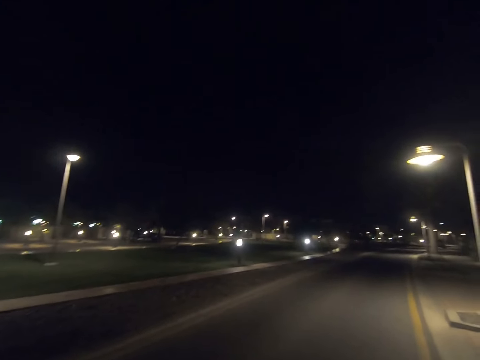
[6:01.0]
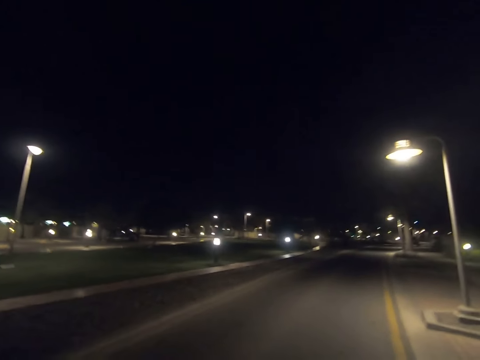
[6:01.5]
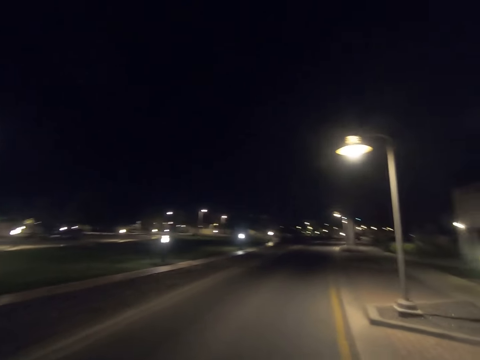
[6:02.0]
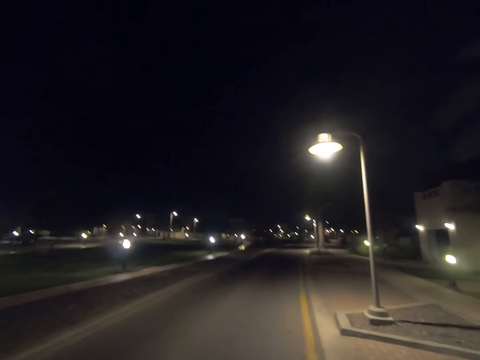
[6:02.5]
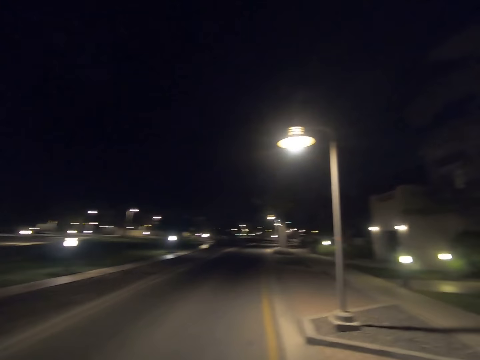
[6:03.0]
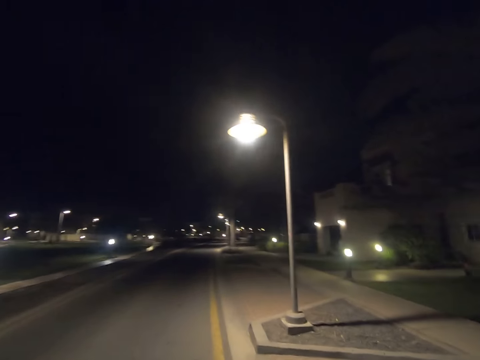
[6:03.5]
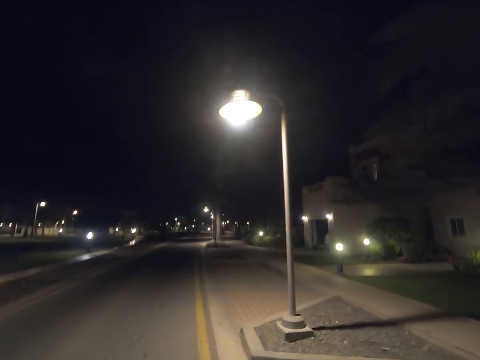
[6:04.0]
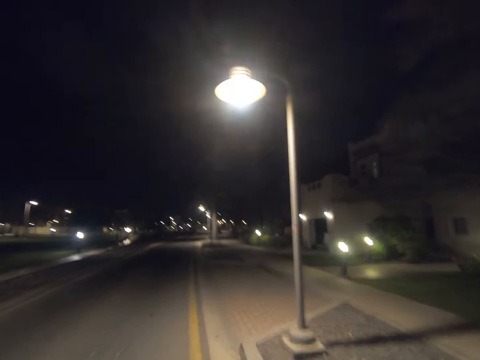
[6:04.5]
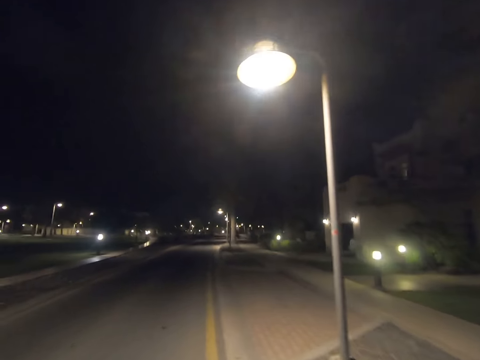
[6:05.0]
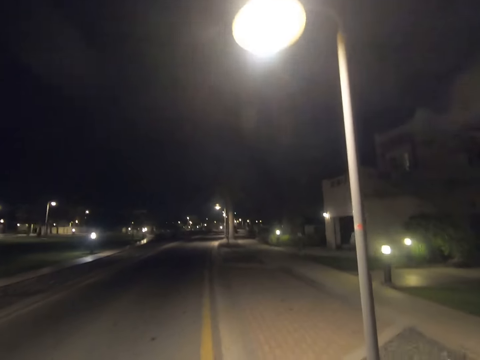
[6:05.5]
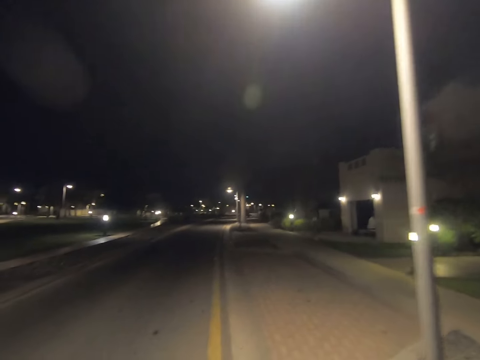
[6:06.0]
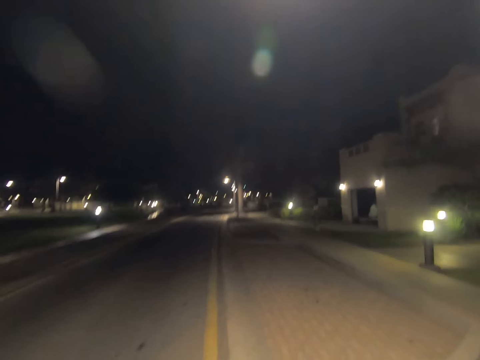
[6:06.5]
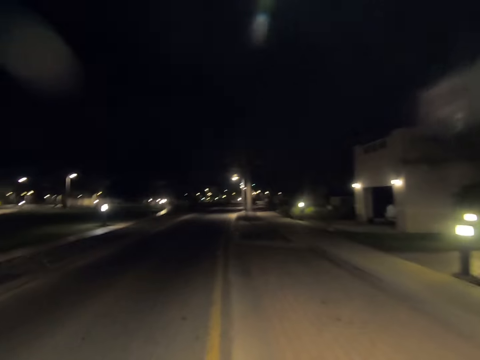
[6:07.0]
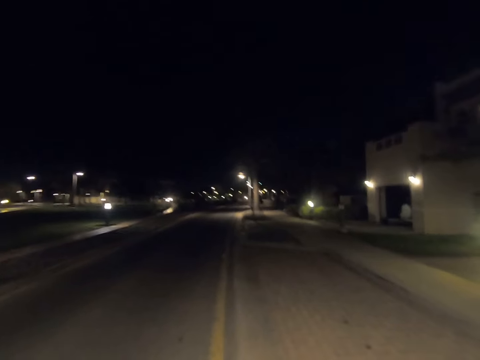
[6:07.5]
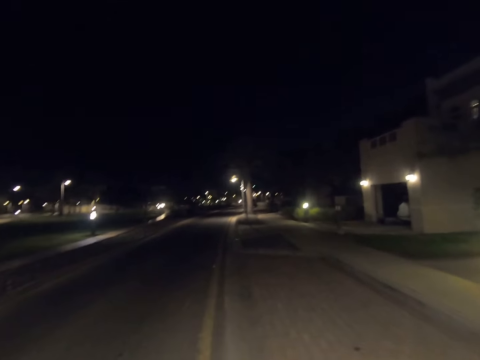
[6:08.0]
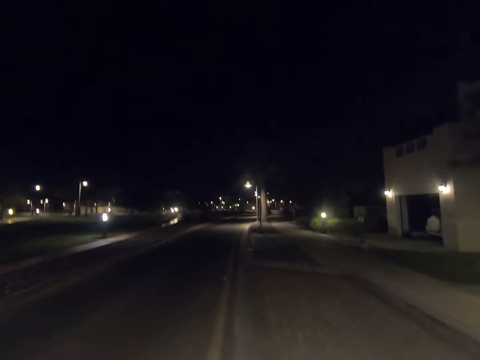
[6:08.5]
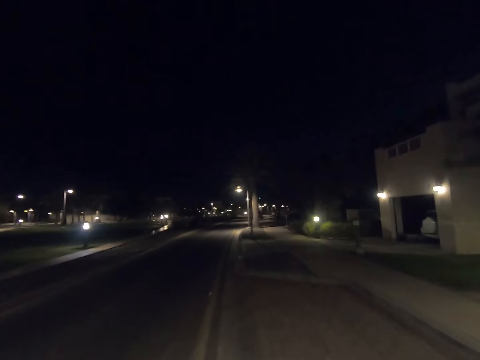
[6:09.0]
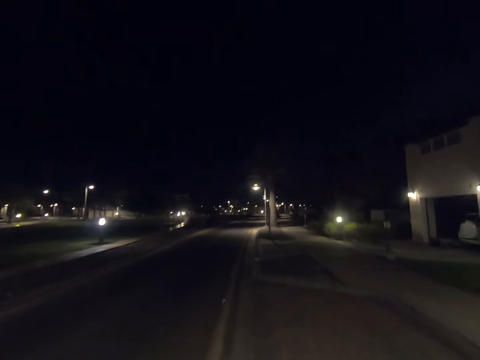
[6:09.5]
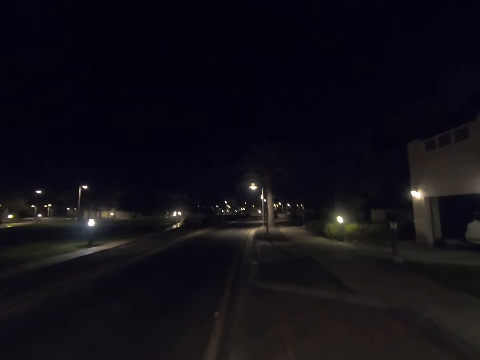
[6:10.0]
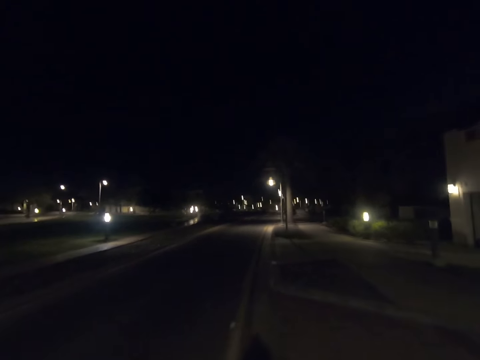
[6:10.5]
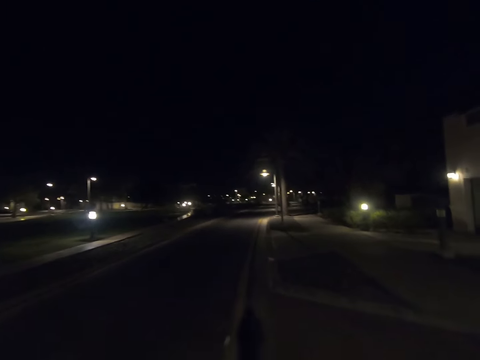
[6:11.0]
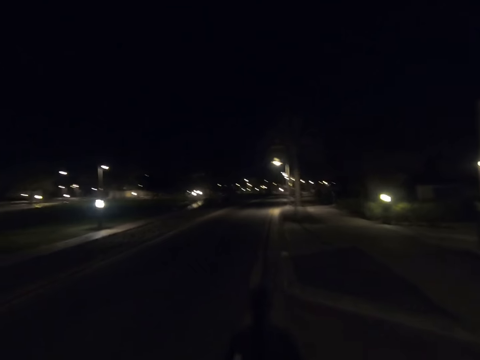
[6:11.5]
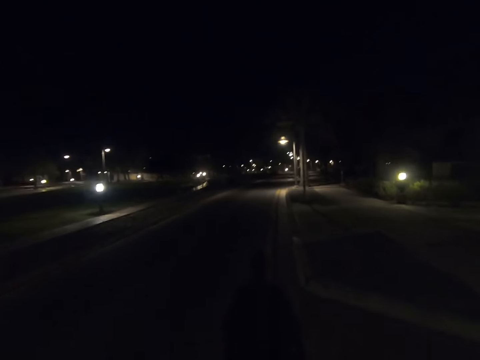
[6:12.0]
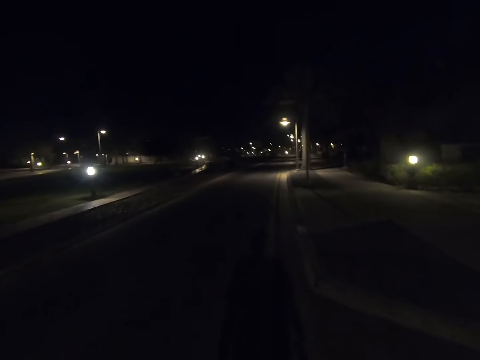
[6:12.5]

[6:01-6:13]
The camera wearer returns his gaze. He walks past a street light pole.

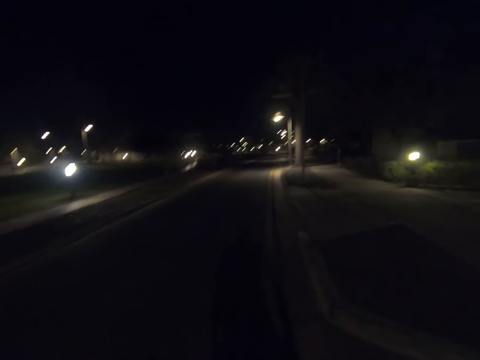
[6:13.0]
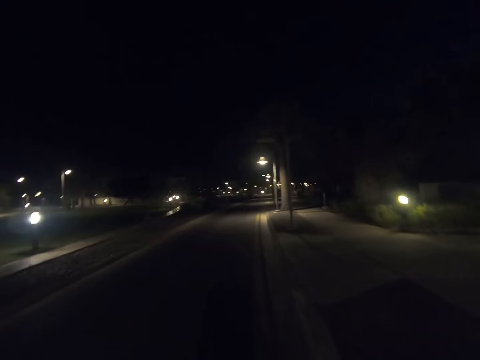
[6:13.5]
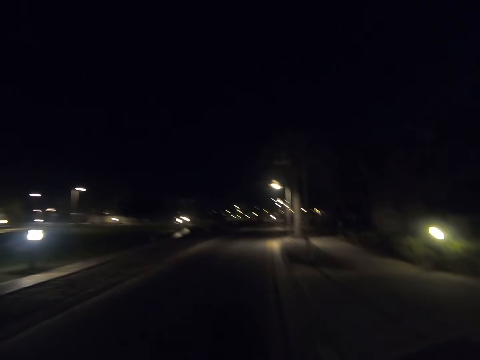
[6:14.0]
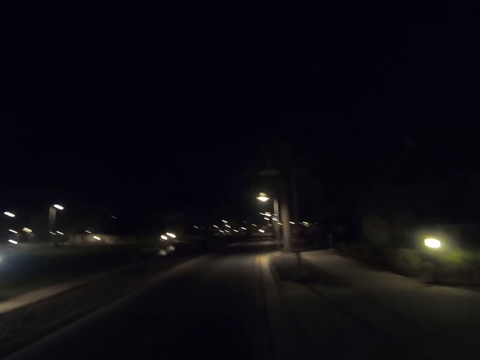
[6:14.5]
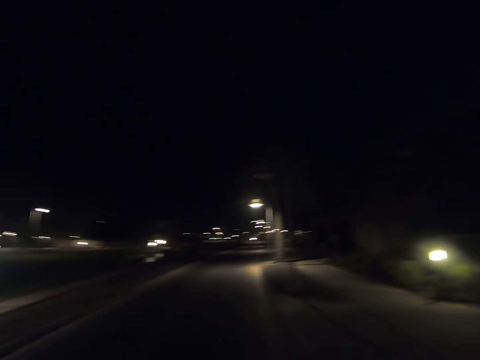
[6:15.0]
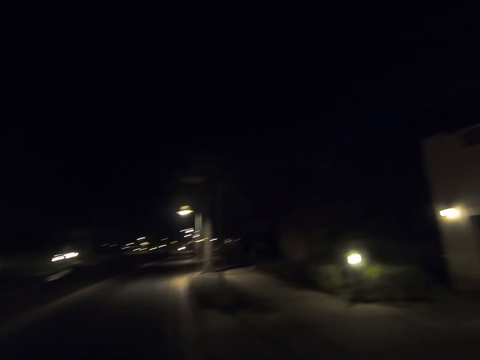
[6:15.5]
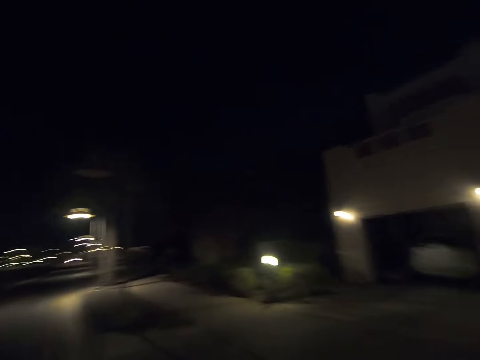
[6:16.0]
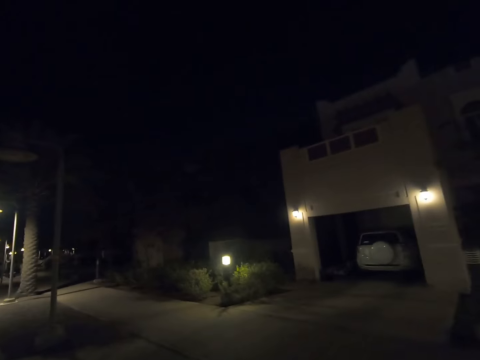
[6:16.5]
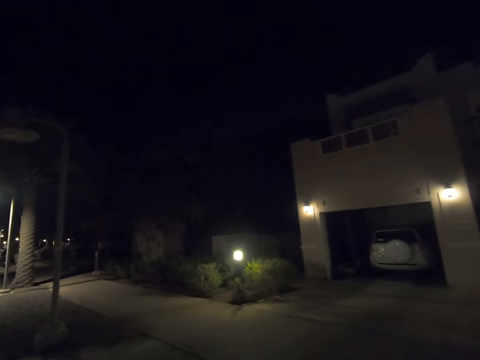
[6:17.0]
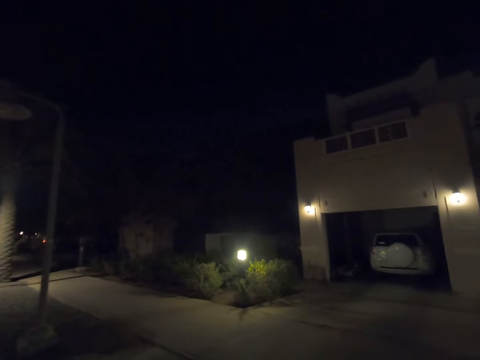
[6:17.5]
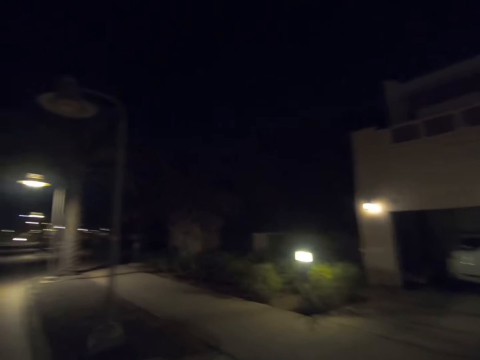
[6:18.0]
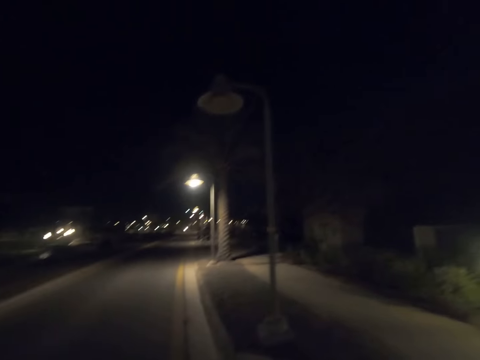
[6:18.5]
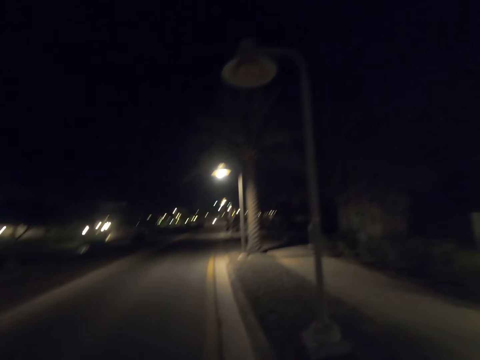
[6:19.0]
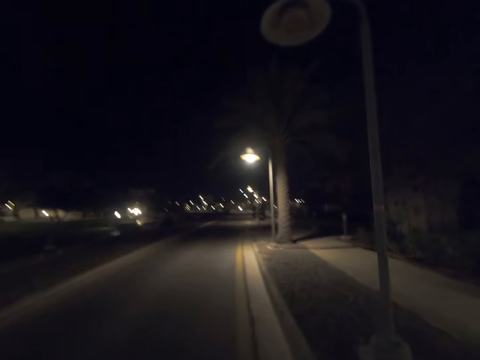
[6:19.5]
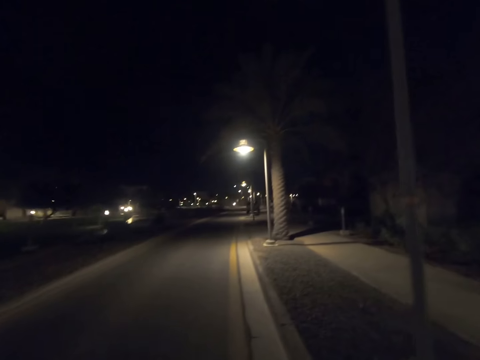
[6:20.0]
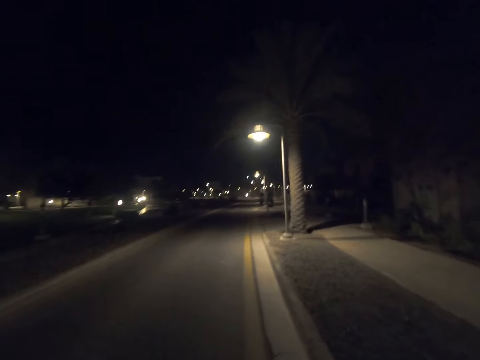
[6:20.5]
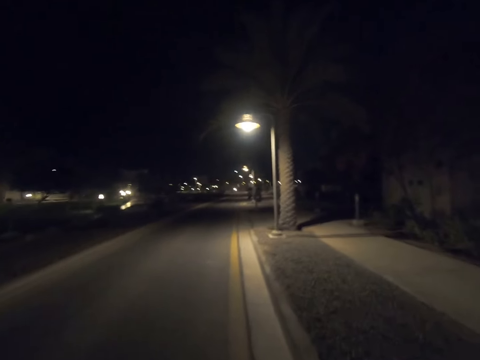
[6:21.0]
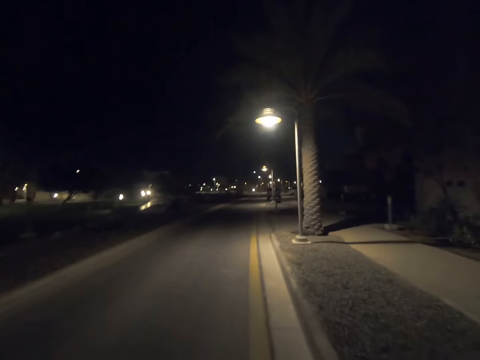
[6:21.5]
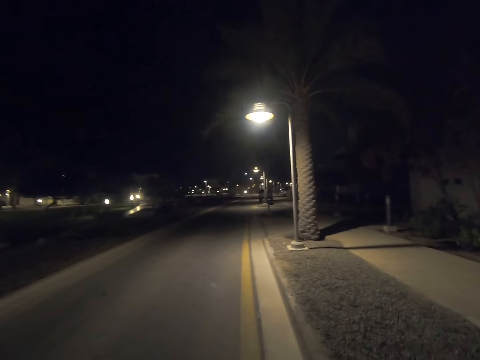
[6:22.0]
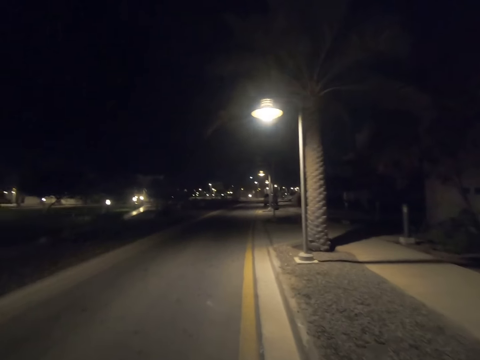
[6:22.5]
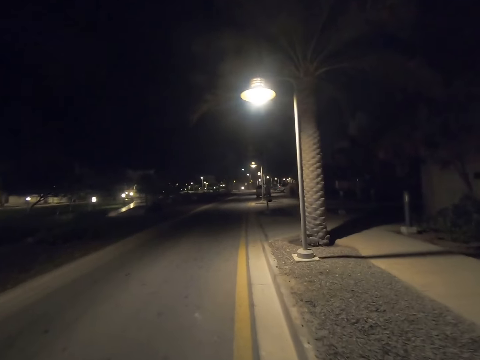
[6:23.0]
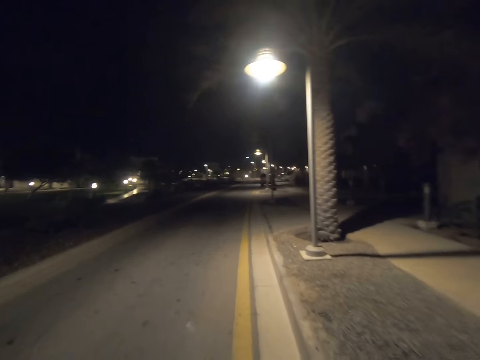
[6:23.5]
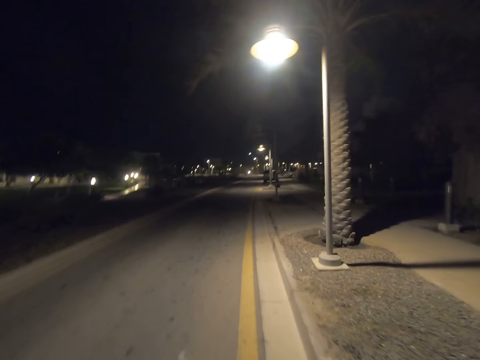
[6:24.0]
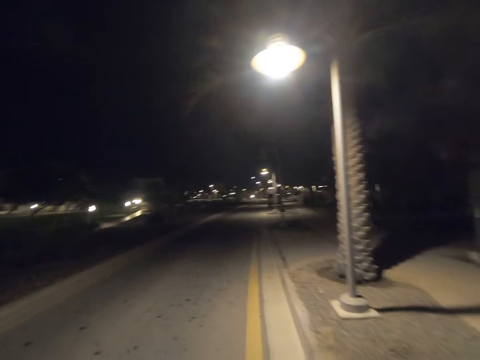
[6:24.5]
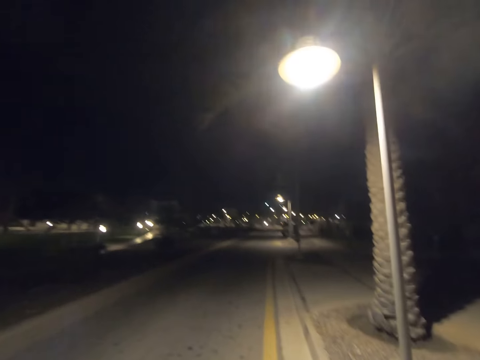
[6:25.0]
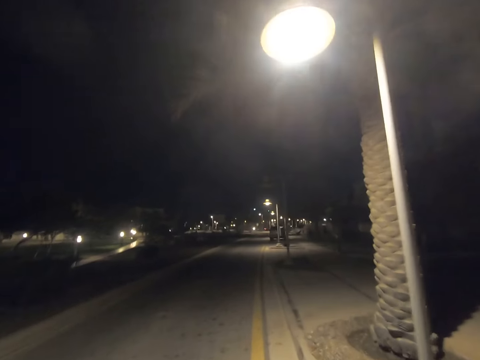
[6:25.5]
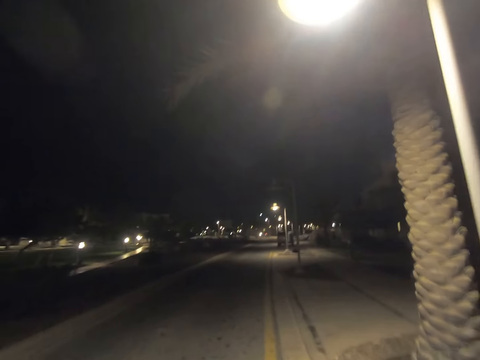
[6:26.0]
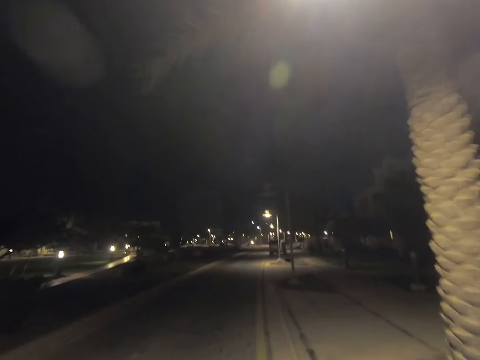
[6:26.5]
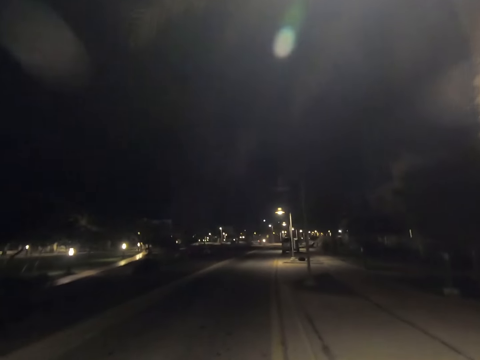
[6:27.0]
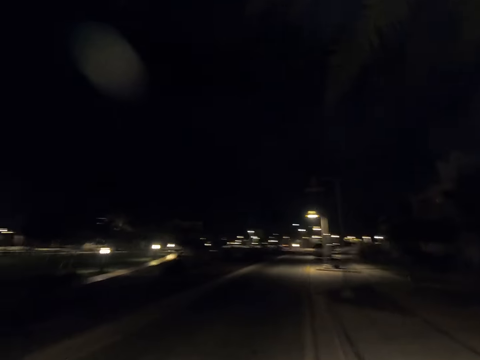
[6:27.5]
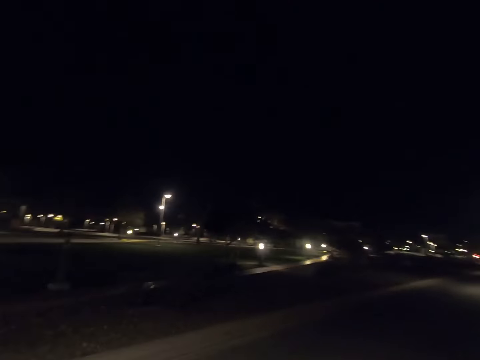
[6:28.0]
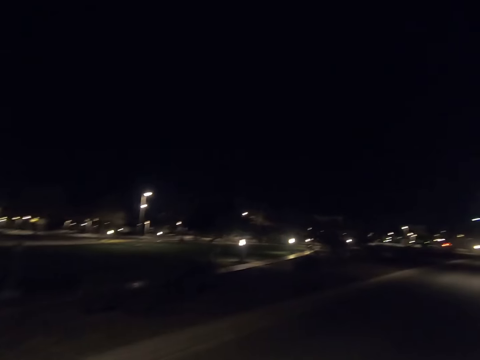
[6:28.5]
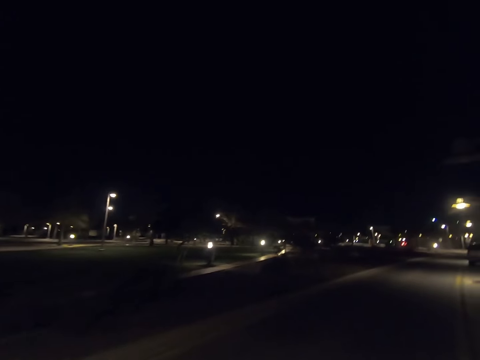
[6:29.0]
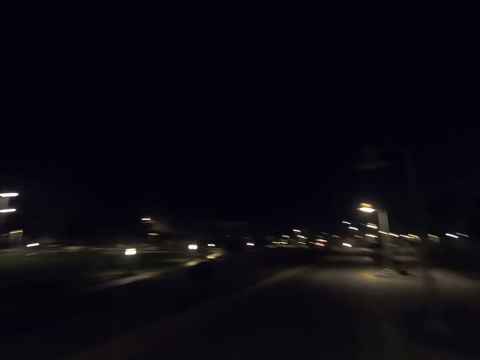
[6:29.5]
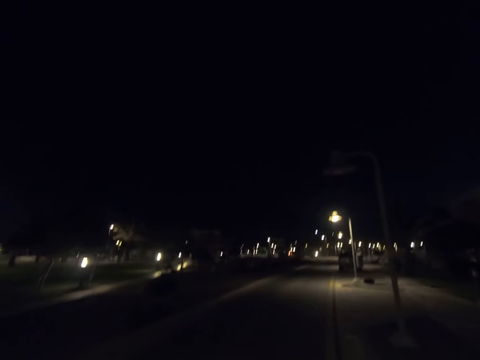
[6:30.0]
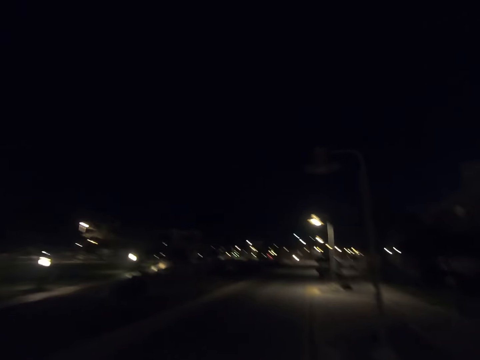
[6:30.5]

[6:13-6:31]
The camera wearer looks to his right. He returns his gaze. He walks past a street light pole. He walks past a street light pole again. He walks past a tree. He looks to his left. He returns his gaze.
